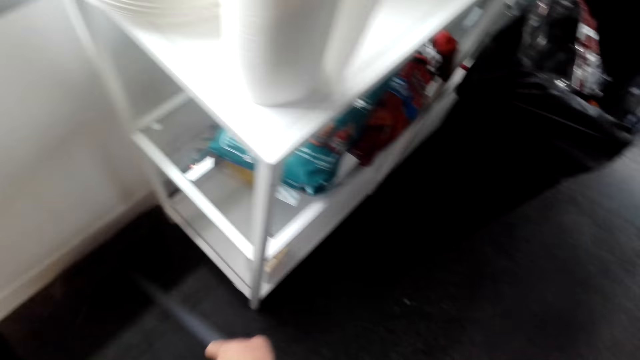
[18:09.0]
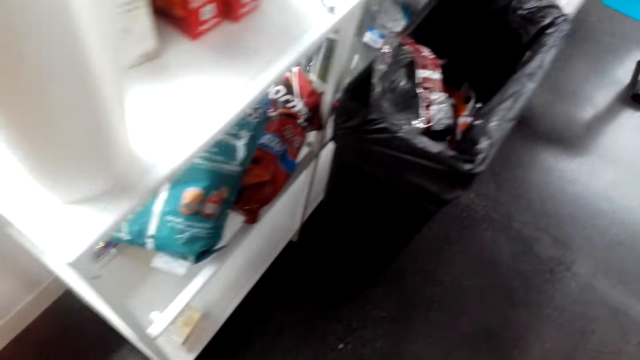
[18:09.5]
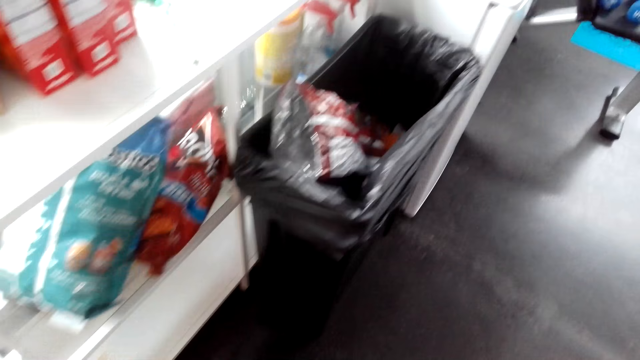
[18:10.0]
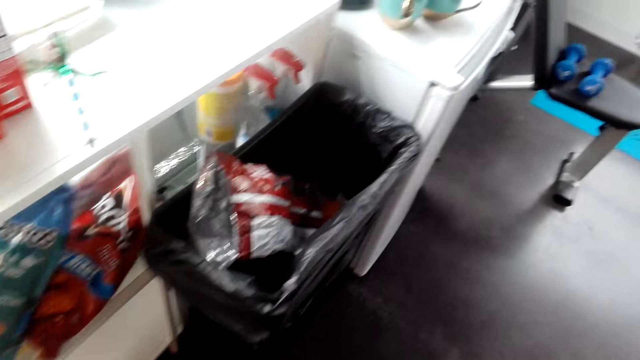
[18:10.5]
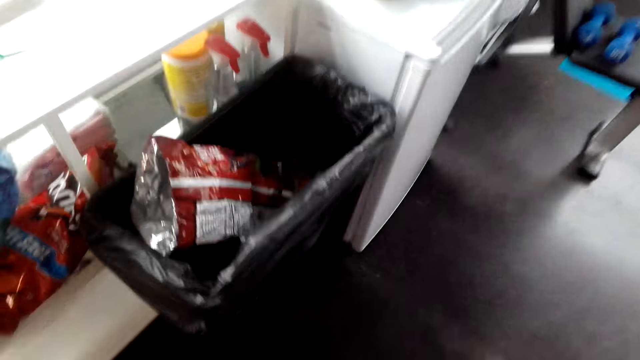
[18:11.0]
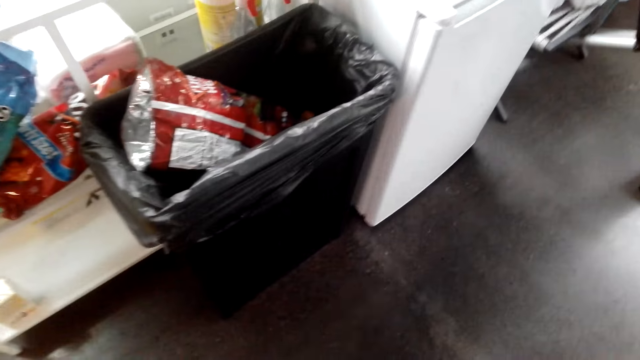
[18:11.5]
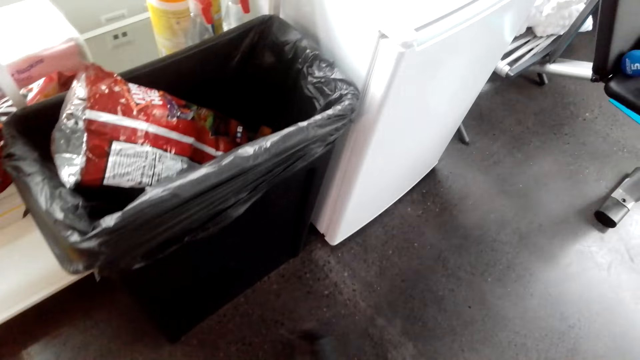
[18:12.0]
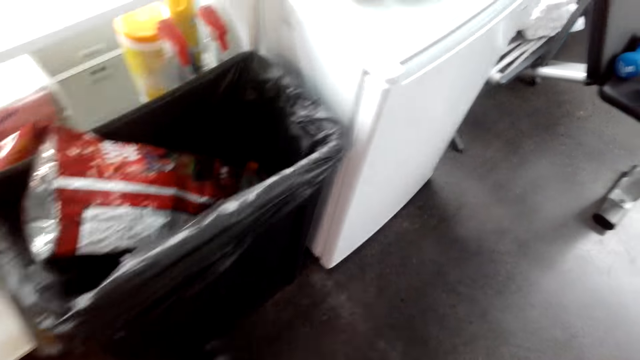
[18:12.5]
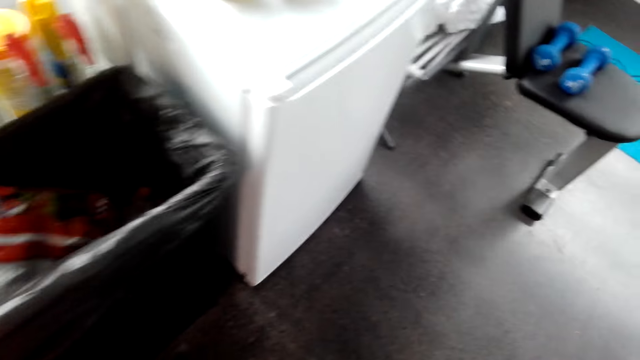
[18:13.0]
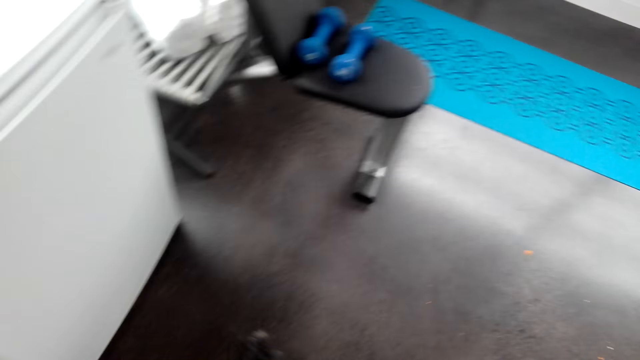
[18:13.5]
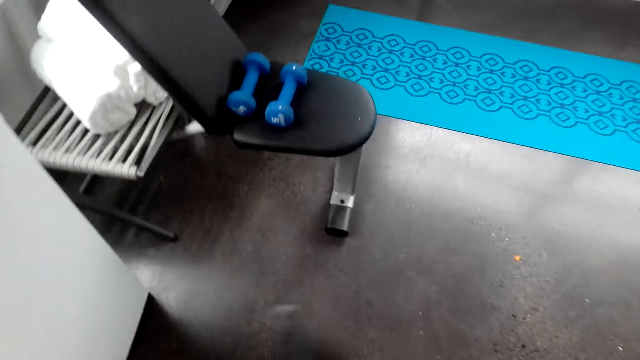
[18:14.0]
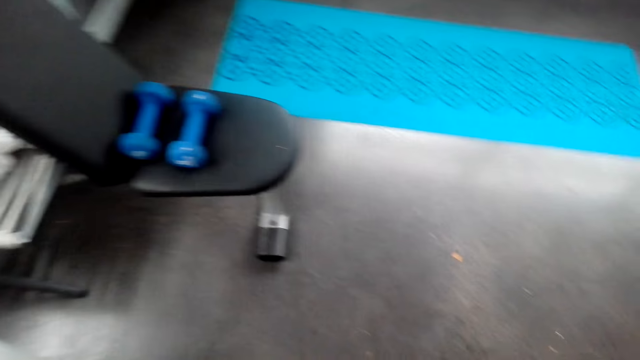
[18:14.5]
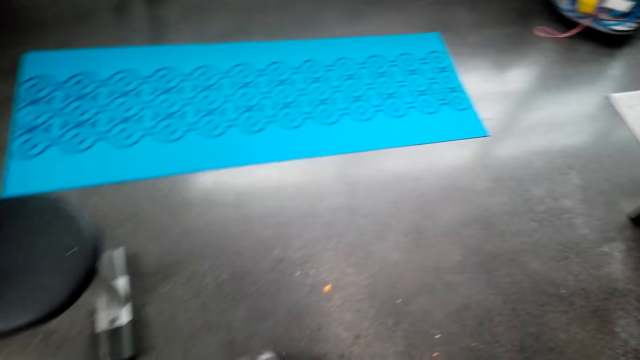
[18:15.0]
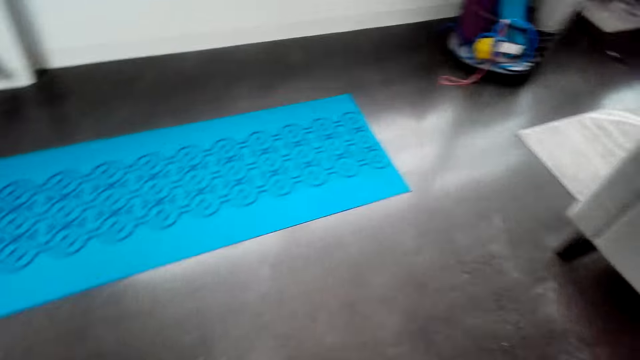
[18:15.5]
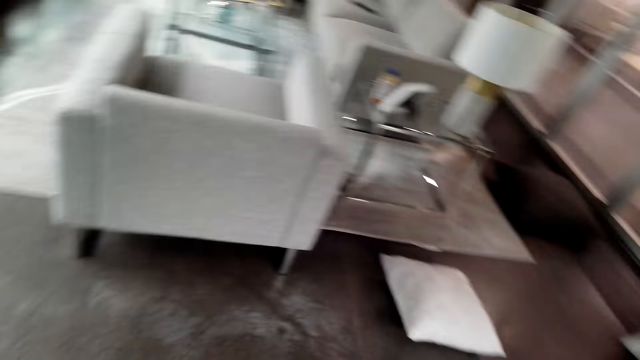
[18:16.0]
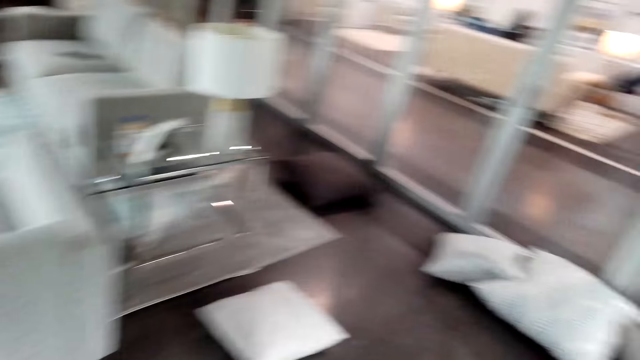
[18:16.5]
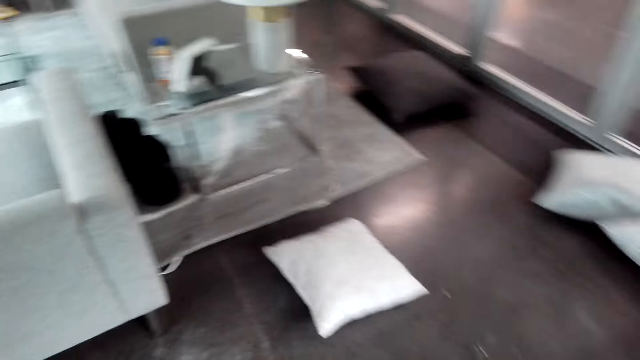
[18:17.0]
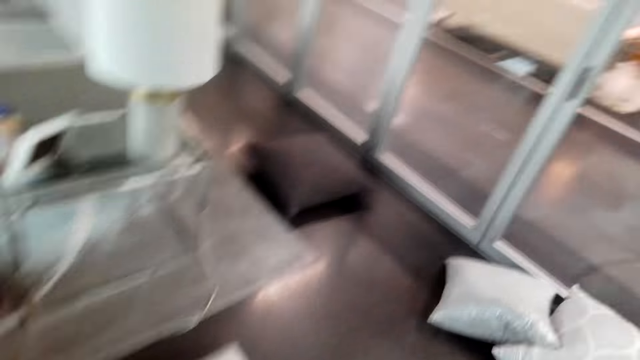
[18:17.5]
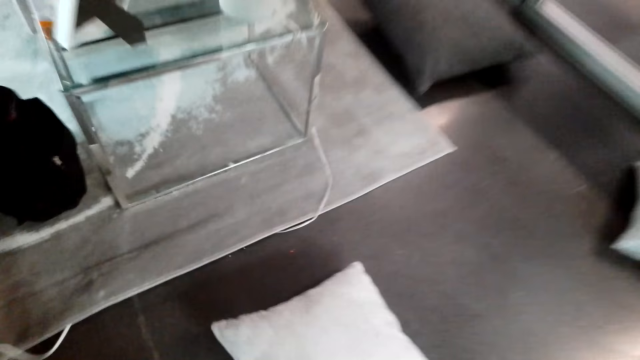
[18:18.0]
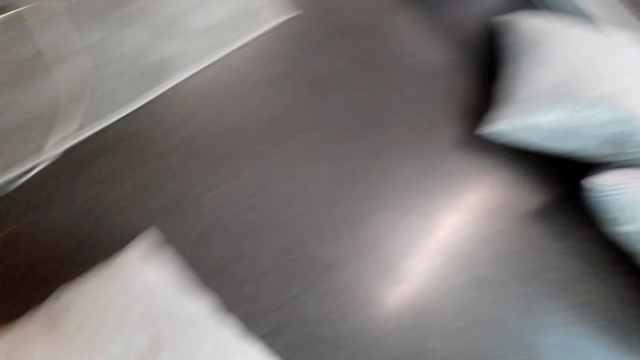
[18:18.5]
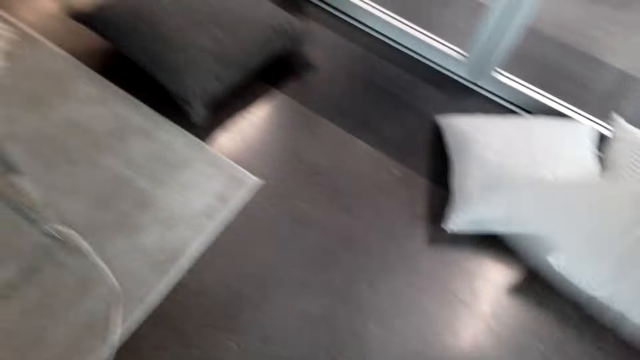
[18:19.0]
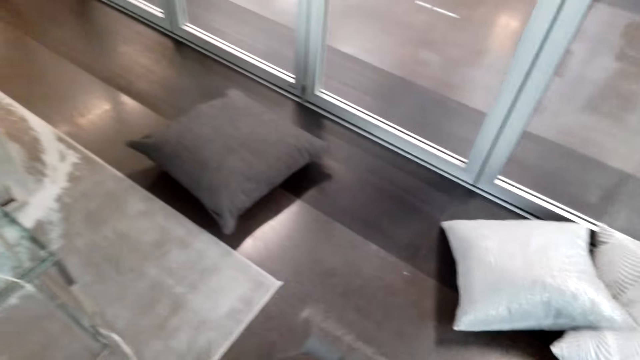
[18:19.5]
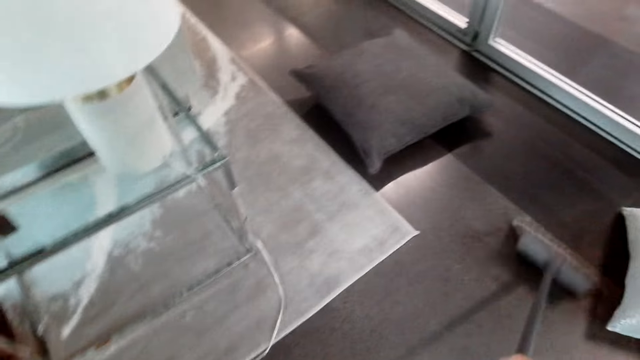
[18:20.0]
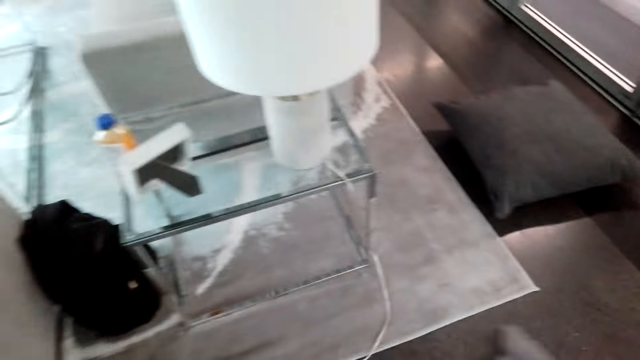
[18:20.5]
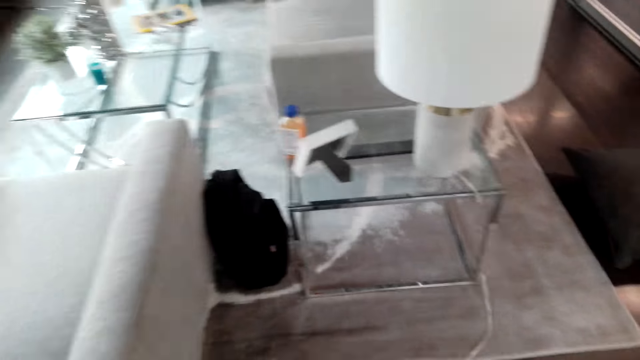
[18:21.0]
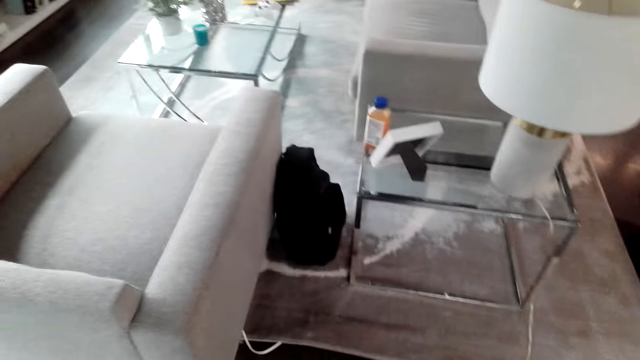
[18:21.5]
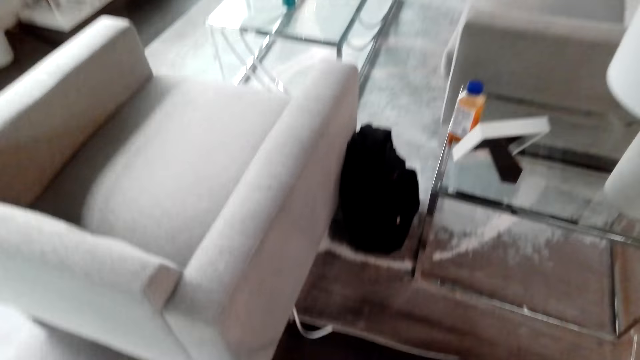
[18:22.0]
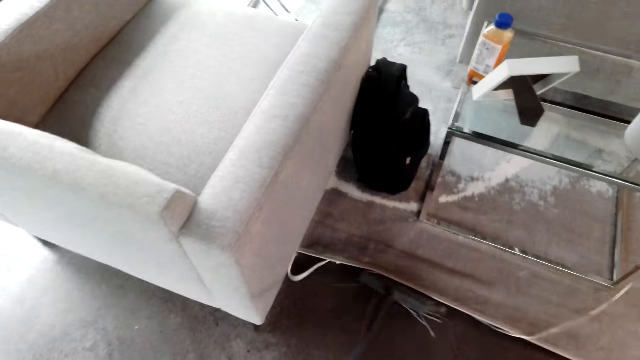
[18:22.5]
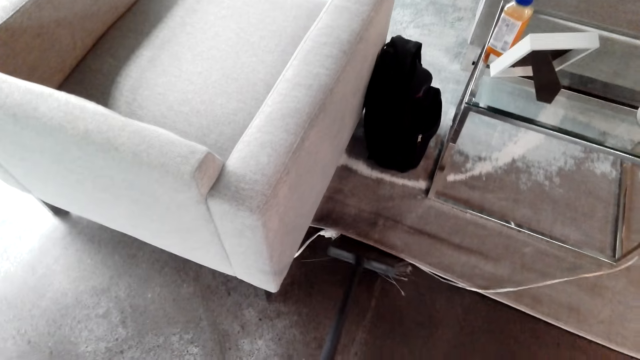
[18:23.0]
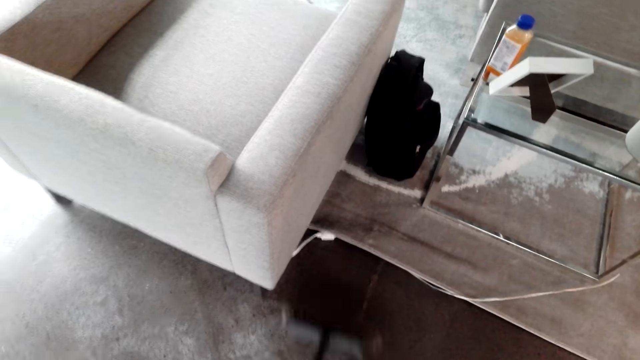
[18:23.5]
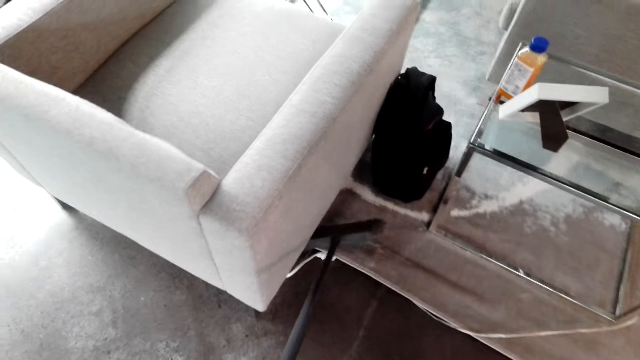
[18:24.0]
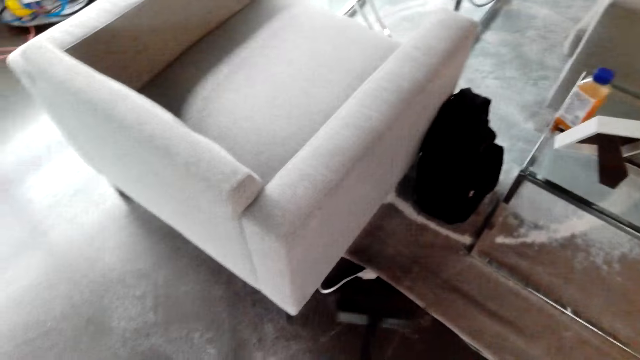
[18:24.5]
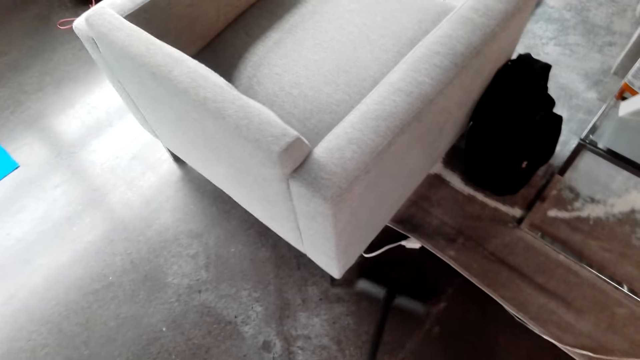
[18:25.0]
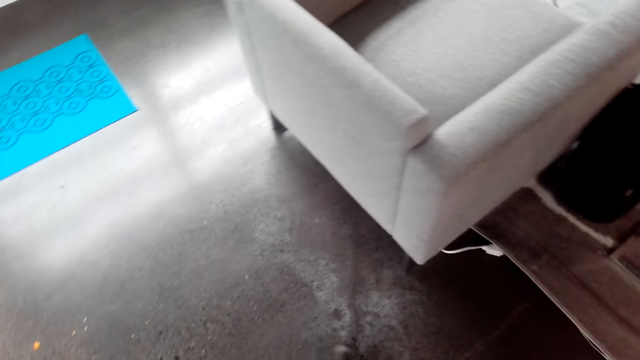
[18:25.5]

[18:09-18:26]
The camera wearer sweeps the floor. They throw a pillow. They sweep the floor.

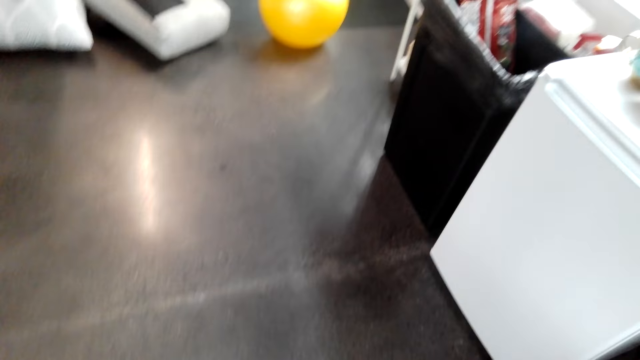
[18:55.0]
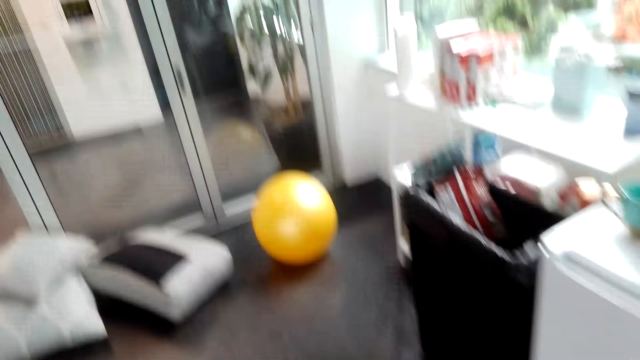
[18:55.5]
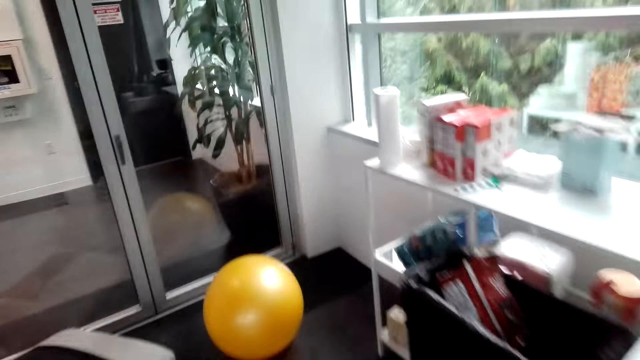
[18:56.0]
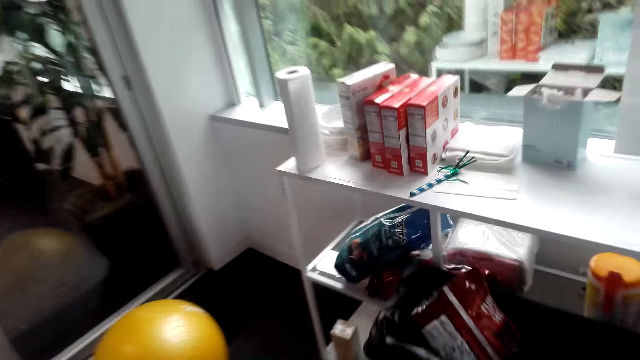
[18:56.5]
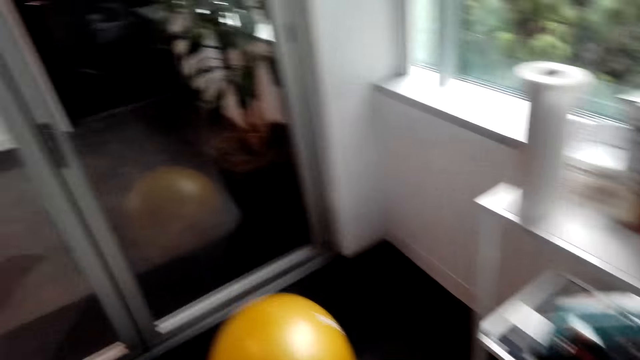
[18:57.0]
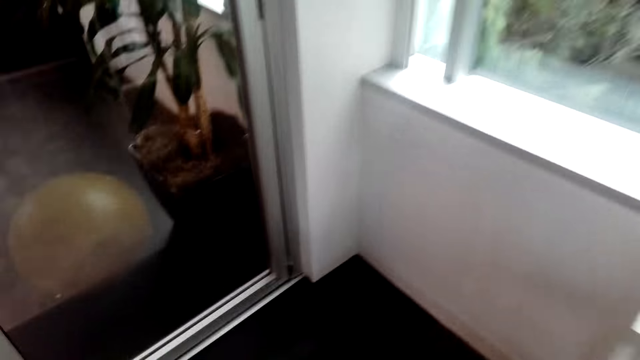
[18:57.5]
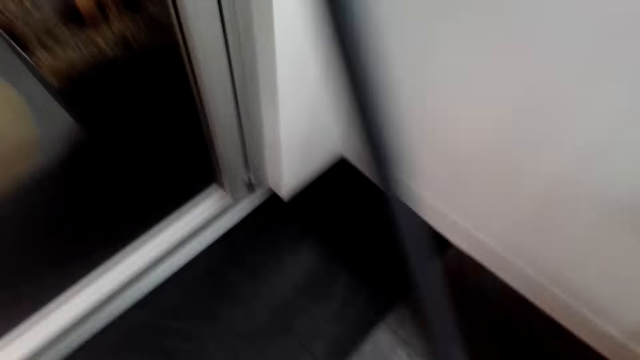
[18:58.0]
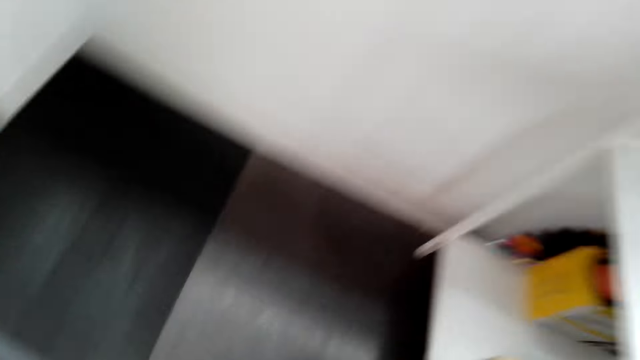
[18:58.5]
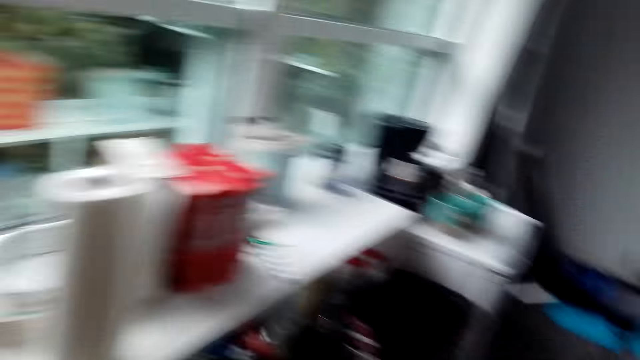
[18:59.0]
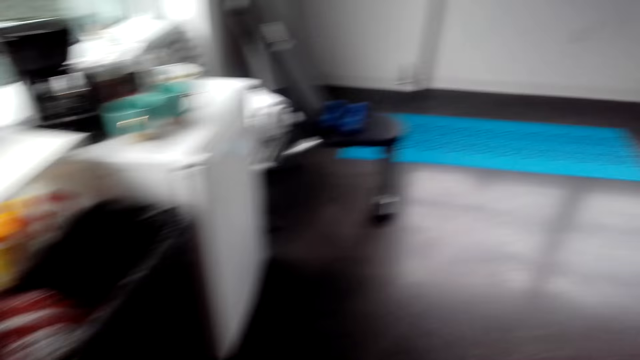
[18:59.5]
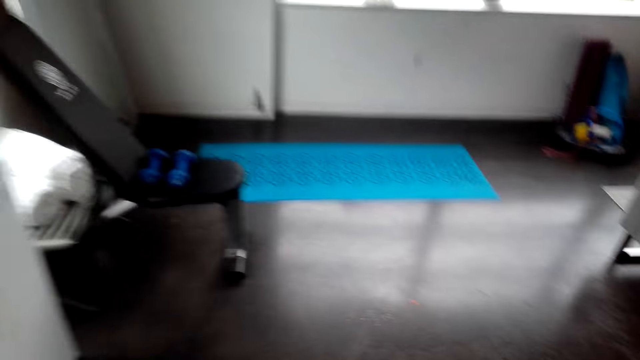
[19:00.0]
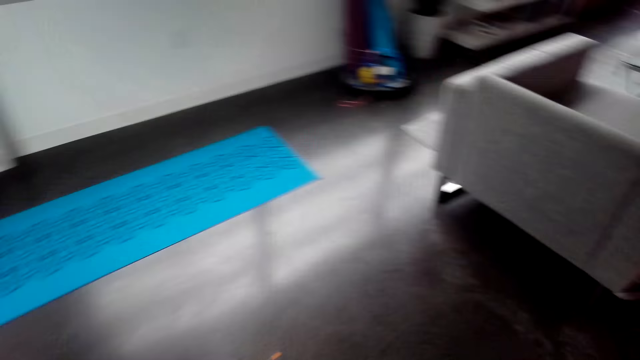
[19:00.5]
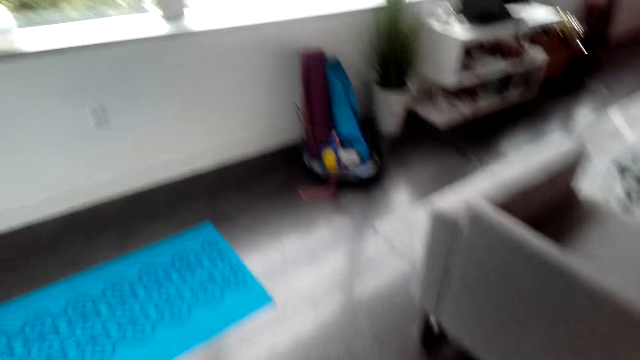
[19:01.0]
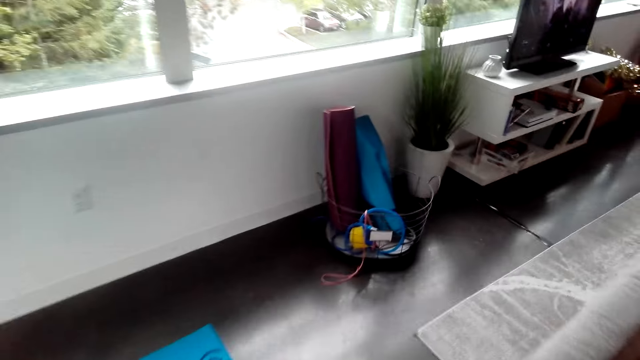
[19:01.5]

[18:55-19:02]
The camera wearer walks in the room.
